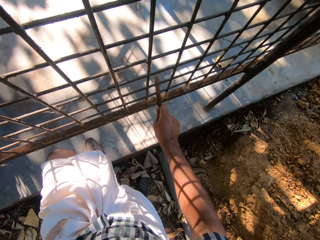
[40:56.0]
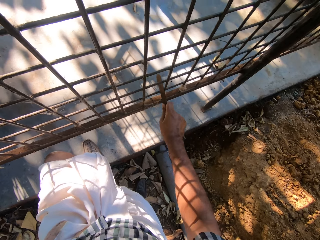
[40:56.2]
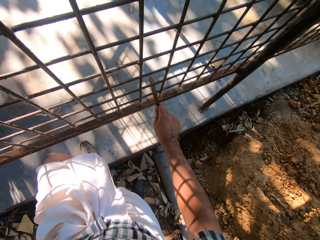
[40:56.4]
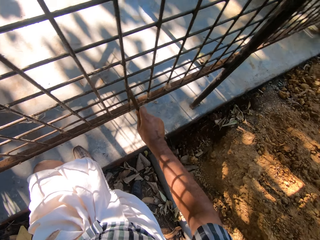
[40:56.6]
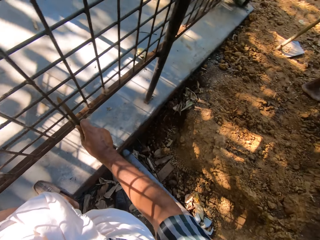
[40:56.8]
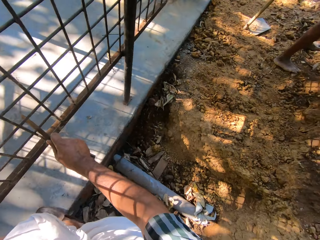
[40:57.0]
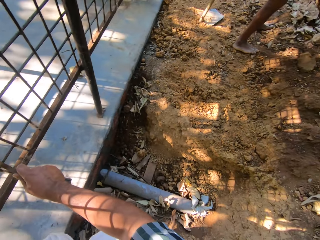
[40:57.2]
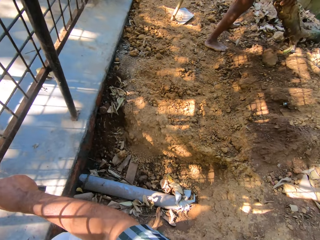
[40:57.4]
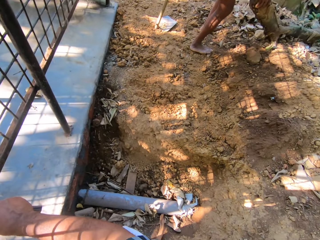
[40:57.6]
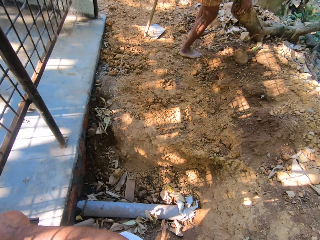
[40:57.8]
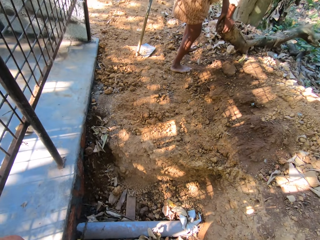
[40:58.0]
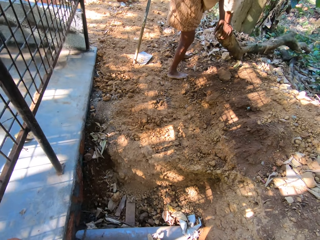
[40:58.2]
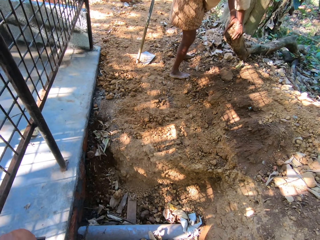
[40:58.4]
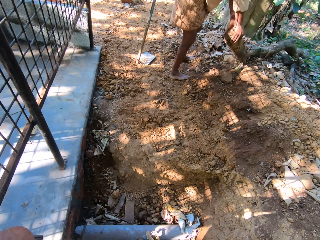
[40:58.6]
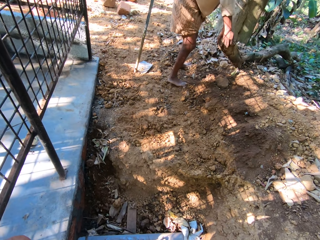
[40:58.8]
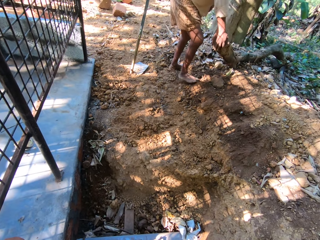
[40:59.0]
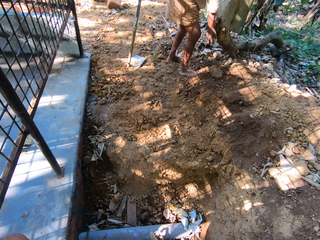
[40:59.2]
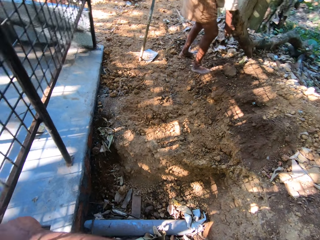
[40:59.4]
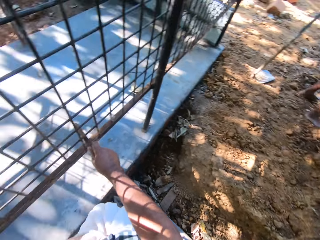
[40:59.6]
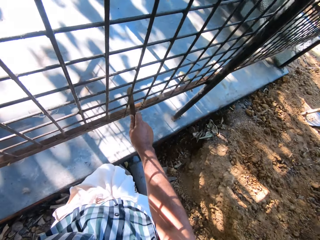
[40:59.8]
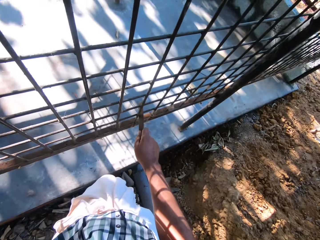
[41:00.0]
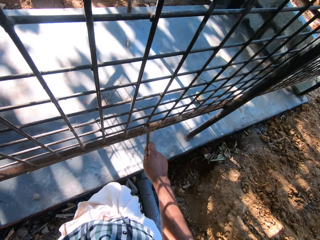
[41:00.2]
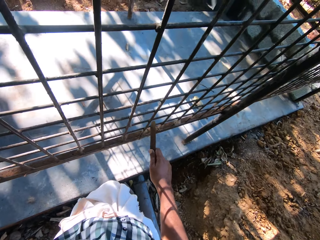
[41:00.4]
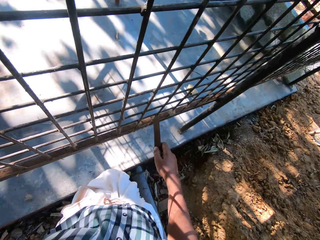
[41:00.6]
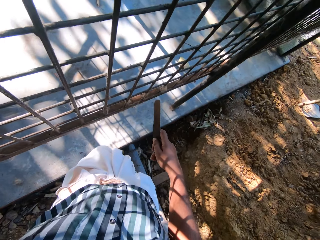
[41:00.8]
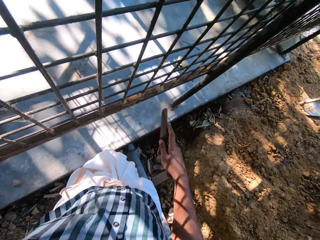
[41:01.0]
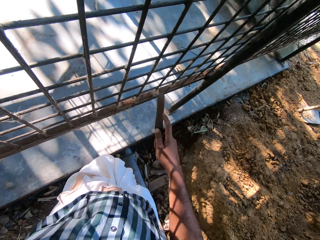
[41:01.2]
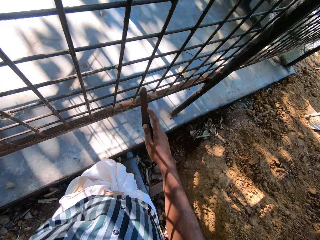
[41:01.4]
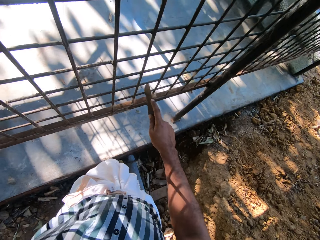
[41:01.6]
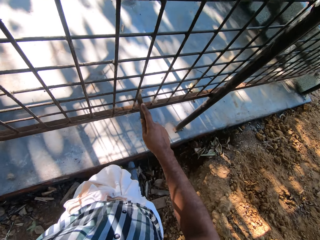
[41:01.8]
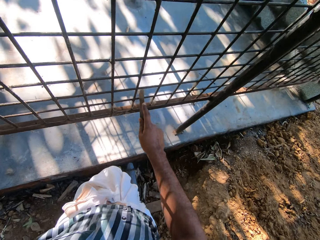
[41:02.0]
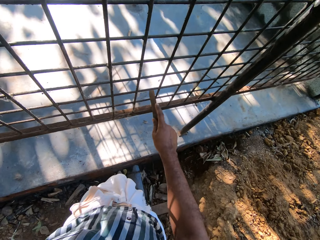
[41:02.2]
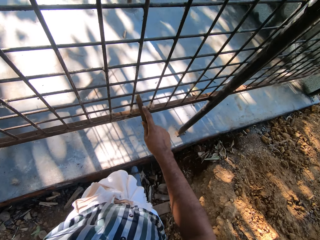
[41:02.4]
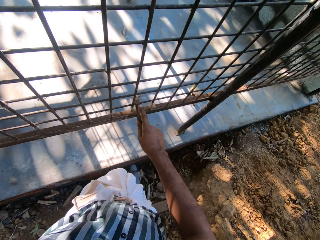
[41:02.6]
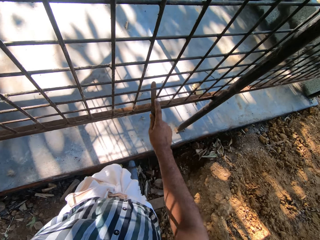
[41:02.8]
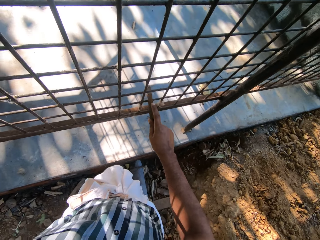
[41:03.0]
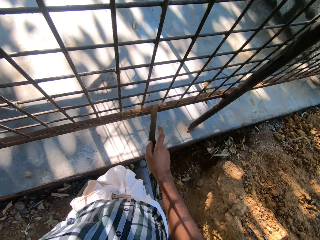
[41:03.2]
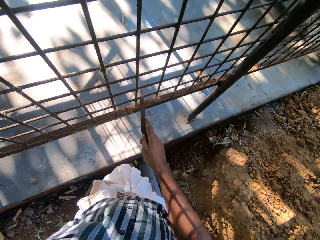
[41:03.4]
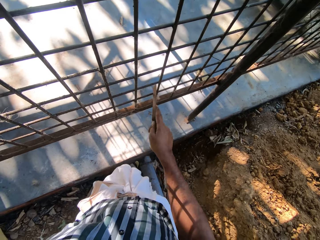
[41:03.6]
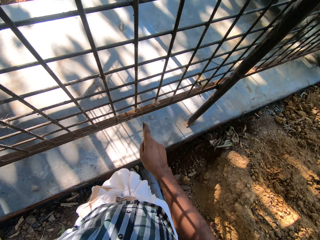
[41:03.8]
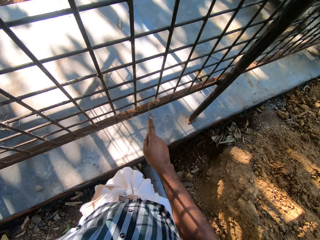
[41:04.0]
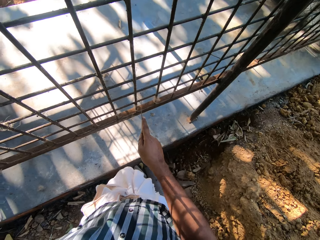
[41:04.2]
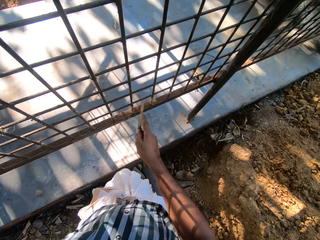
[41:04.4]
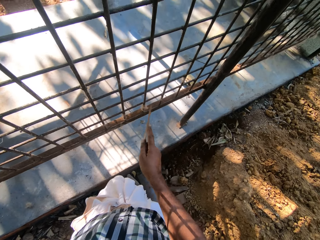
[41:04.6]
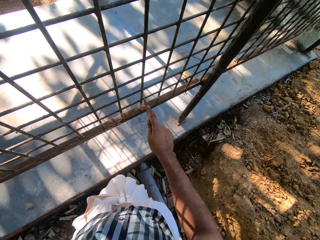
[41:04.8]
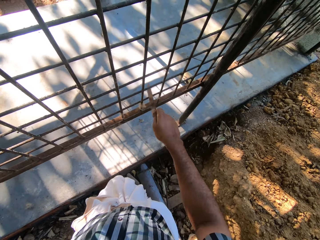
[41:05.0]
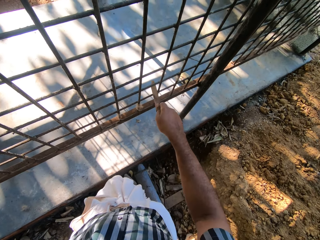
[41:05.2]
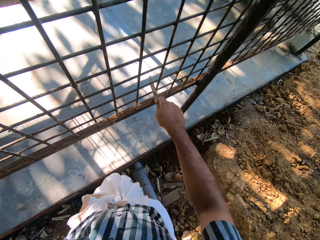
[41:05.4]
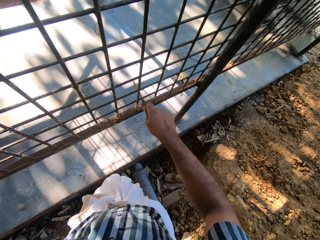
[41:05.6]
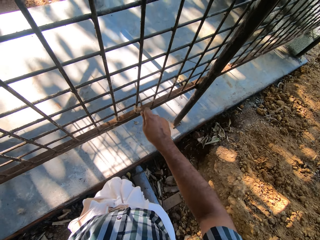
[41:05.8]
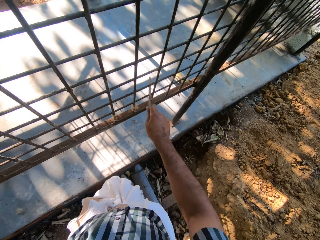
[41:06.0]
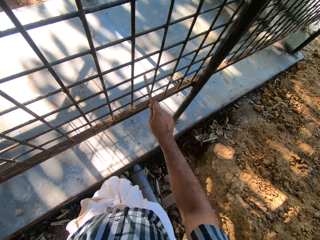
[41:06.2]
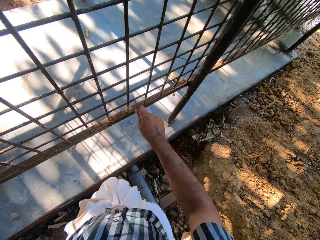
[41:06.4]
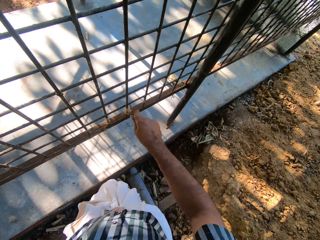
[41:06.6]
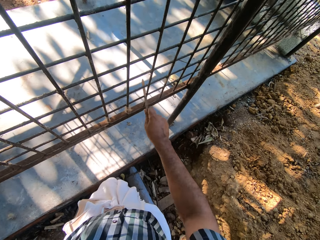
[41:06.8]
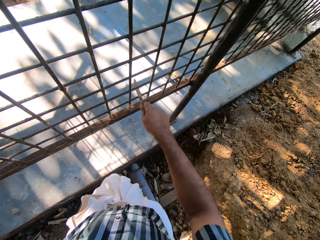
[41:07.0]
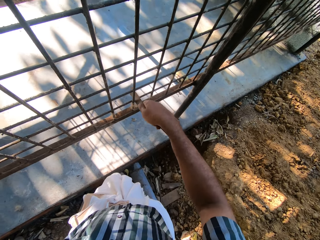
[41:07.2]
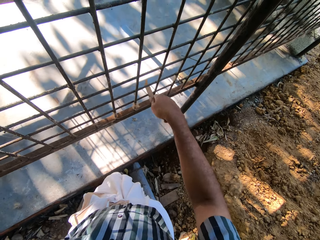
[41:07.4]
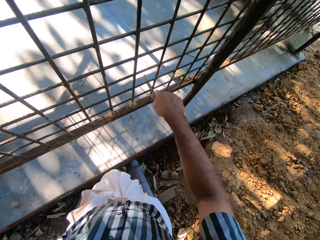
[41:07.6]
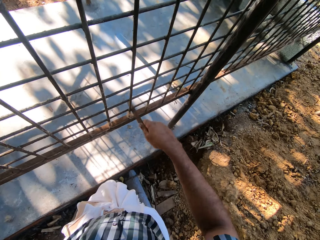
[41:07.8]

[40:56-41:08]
The camera wearer turns around. A man holds a tree or log of wood with both hands. The camera wearer turns around. He scrapes iron bars with the sandpaper block in his right hand. He holds a rod near the steel.

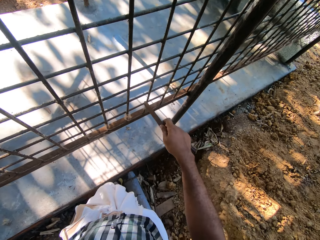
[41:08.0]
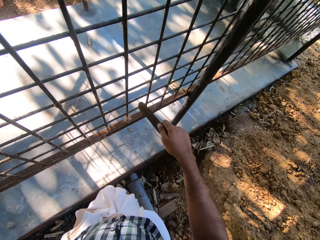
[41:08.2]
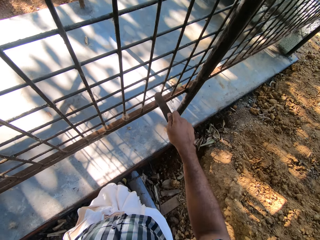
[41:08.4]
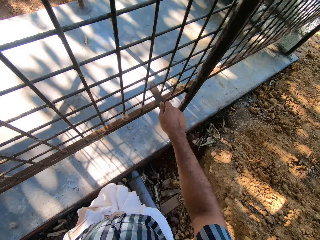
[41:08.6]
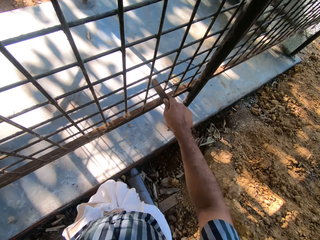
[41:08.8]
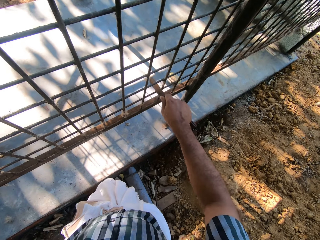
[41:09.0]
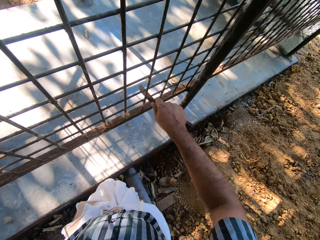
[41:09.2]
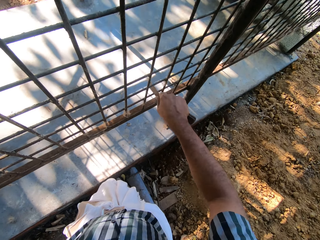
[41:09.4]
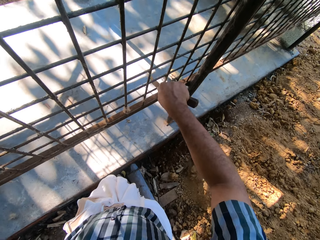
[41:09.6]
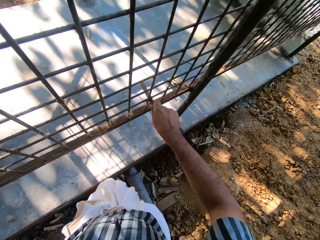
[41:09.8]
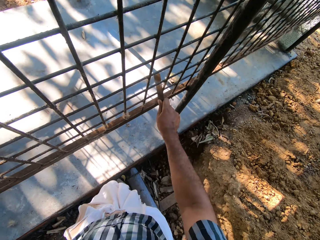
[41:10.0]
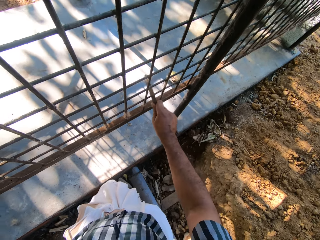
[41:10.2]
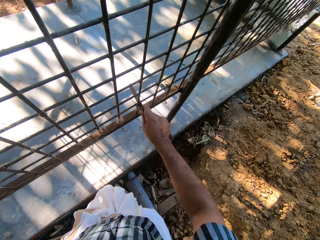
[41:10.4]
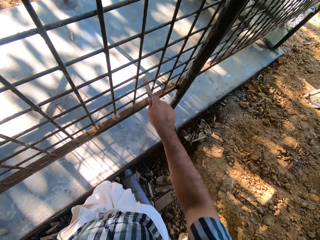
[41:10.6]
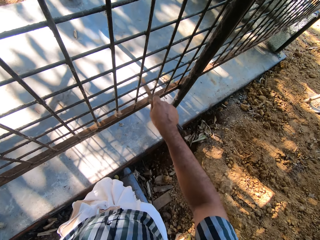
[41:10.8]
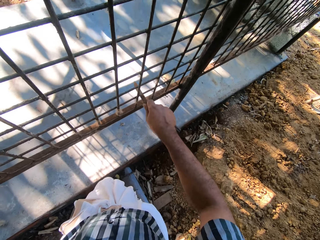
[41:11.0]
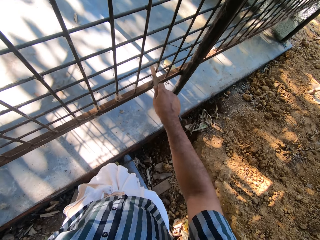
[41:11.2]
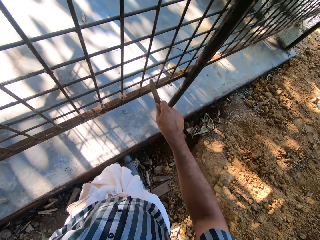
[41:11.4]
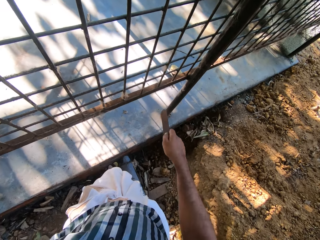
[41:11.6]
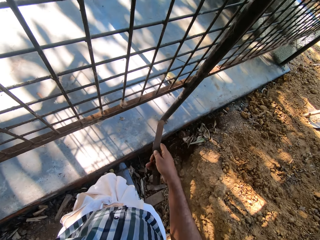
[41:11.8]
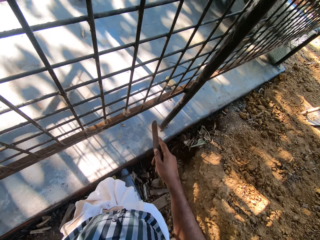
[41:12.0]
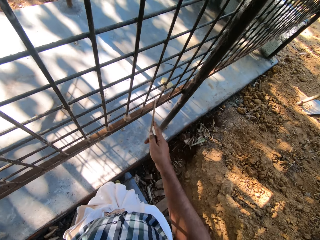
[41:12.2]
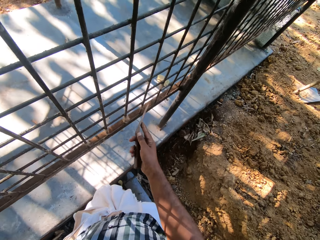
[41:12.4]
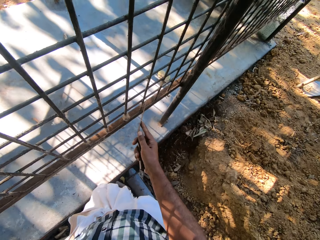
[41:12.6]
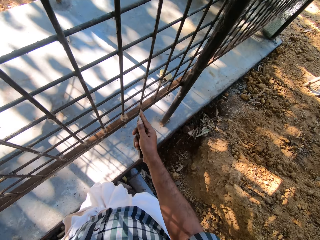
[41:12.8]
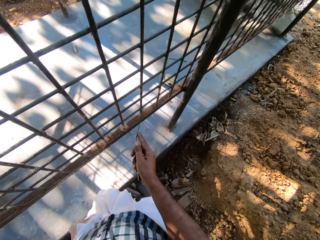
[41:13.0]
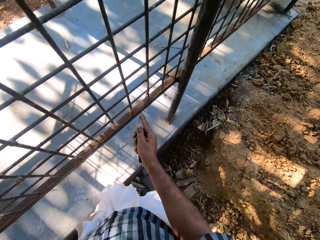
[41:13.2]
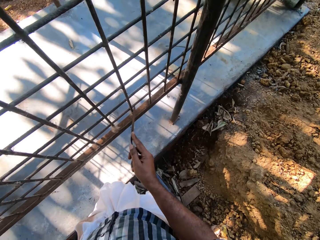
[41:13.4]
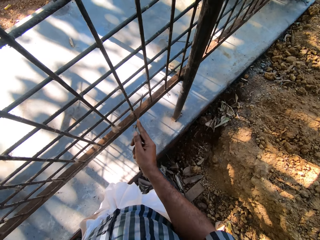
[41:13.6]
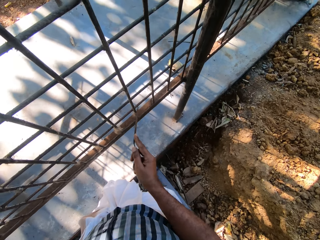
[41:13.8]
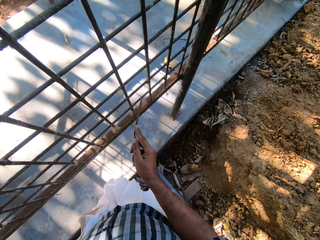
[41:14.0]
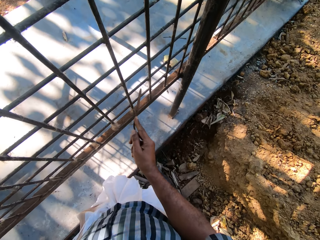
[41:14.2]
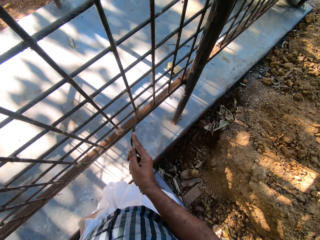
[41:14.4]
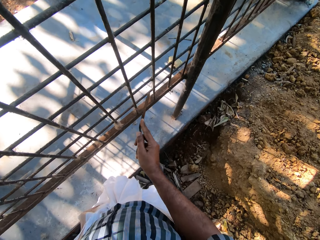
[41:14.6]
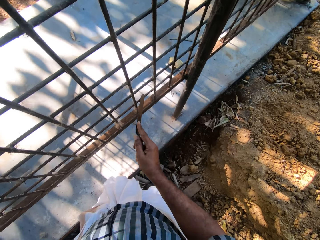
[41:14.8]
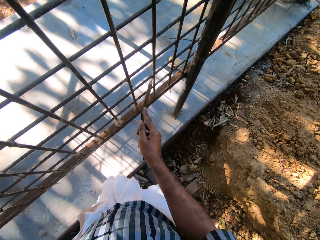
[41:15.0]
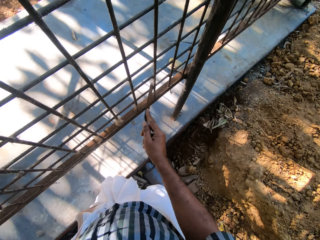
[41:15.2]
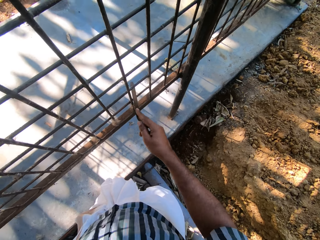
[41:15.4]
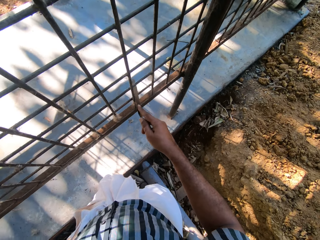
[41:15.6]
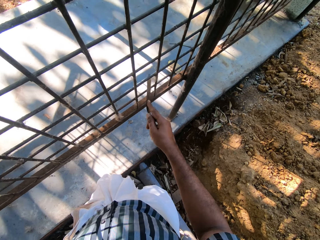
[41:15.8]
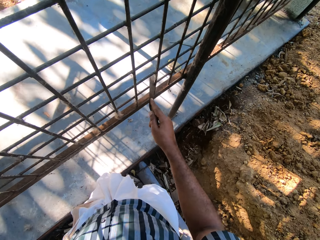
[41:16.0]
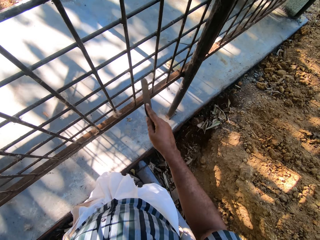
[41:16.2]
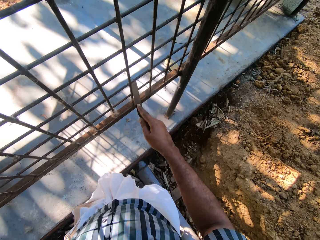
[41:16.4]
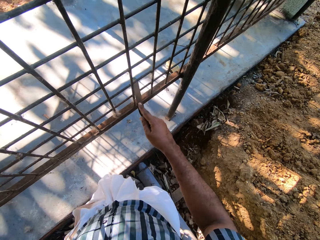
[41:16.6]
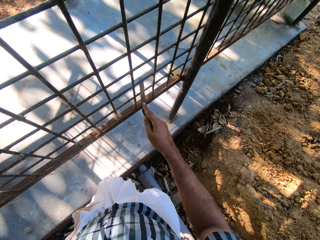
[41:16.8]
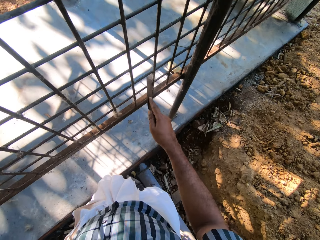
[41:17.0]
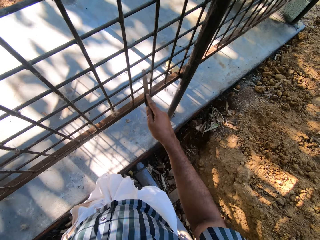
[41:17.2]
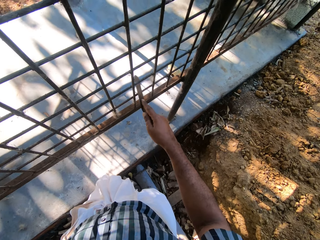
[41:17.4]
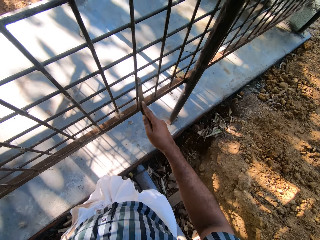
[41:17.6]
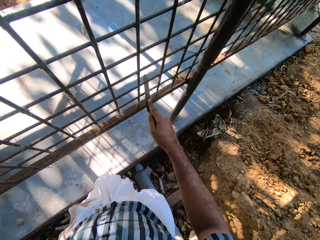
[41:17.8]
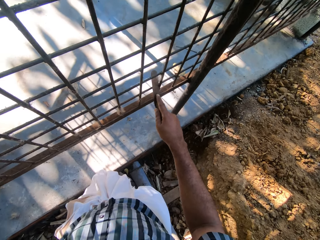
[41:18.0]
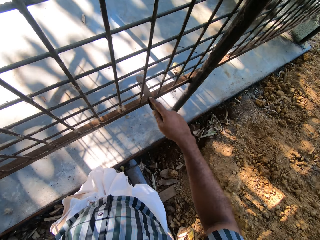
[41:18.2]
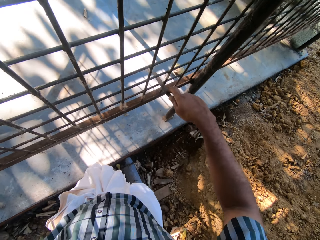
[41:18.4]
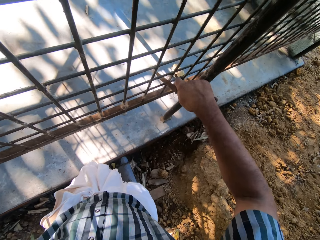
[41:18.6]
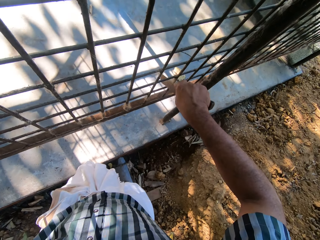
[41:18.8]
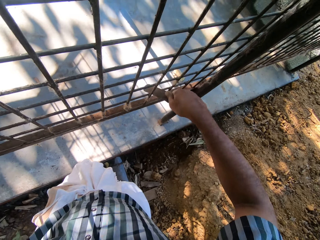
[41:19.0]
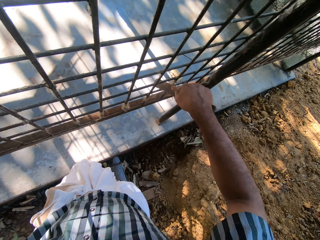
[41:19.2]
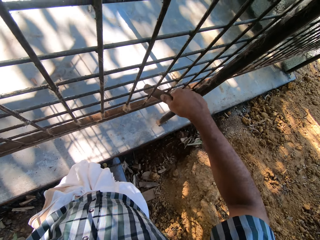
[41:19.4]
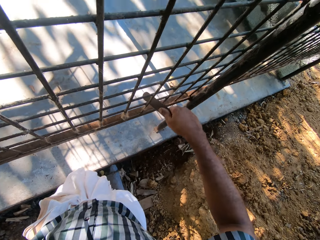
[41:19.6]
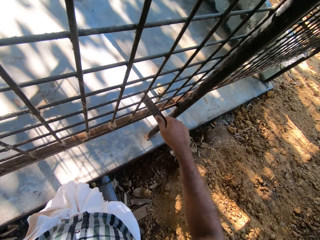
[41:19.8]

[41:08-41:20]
The camera wearer stops rubbing the rod. They rub the steel with the rod.
